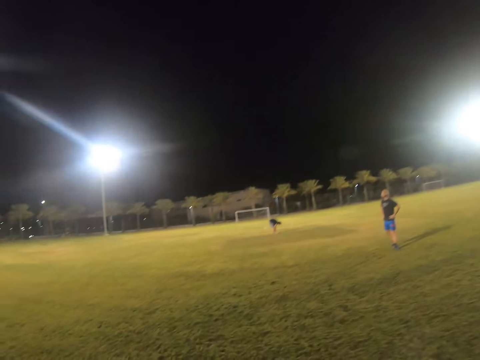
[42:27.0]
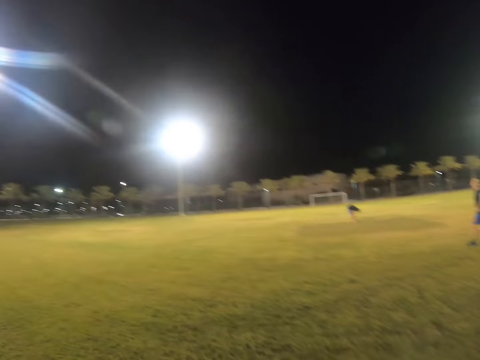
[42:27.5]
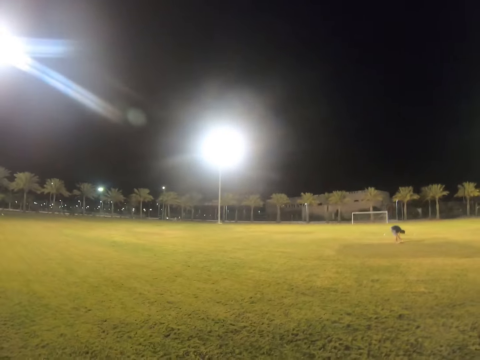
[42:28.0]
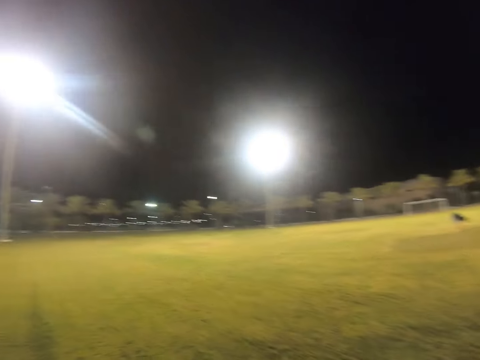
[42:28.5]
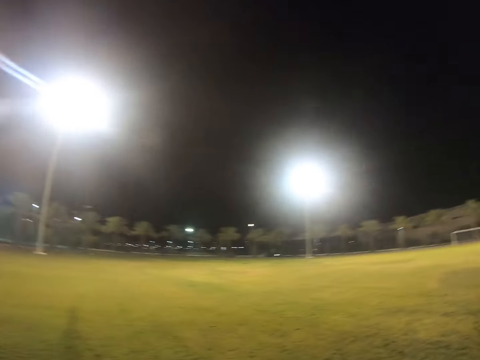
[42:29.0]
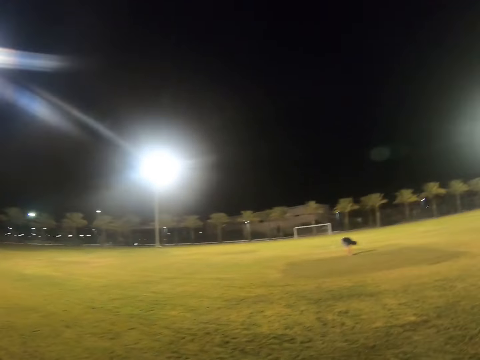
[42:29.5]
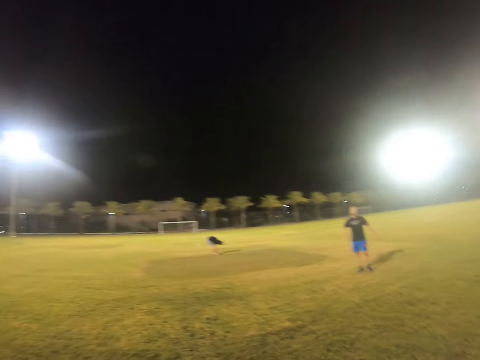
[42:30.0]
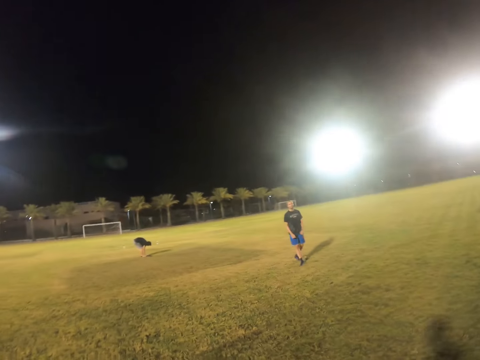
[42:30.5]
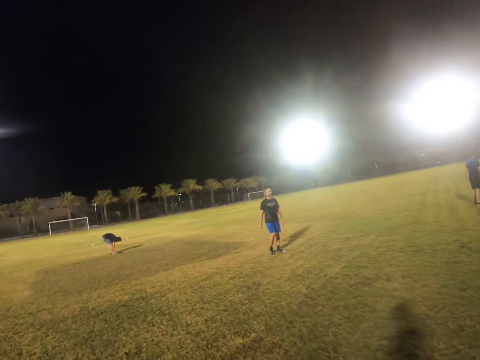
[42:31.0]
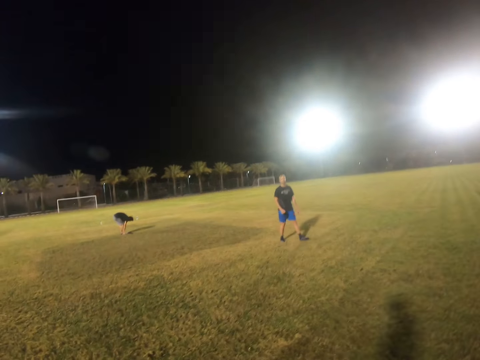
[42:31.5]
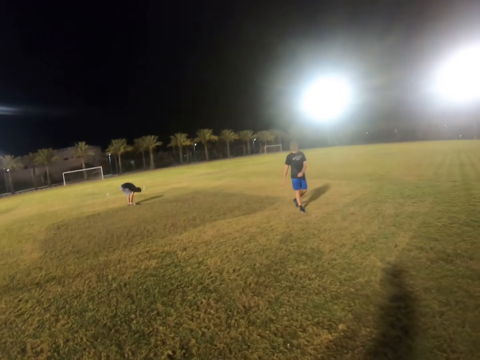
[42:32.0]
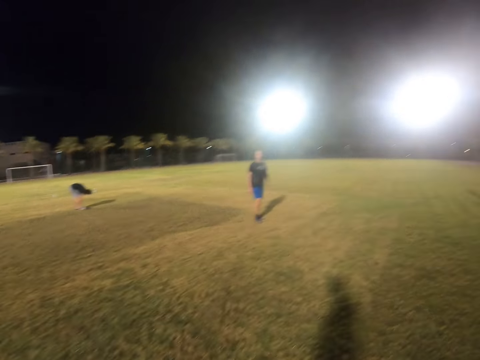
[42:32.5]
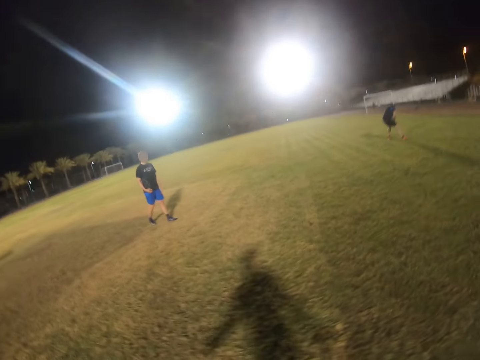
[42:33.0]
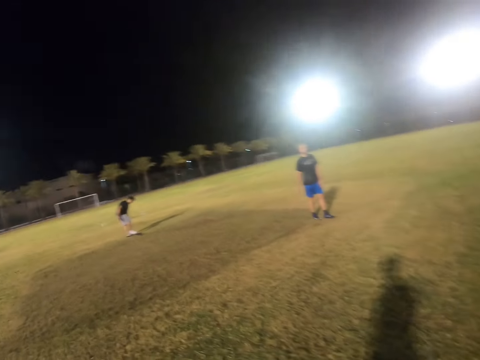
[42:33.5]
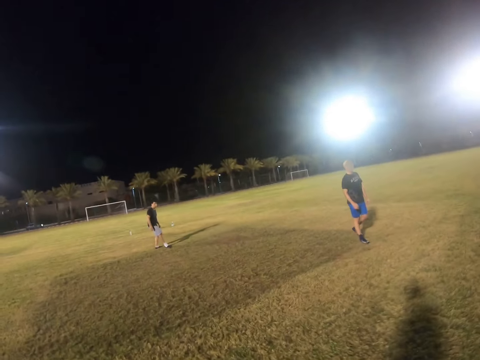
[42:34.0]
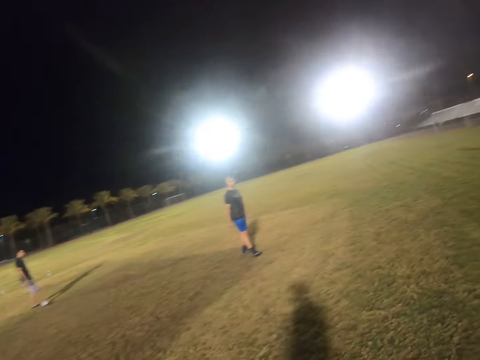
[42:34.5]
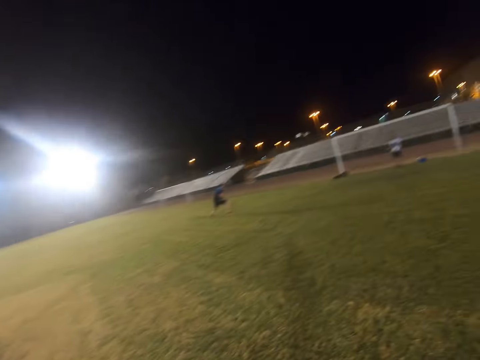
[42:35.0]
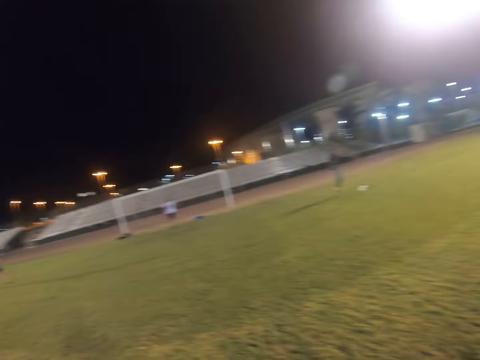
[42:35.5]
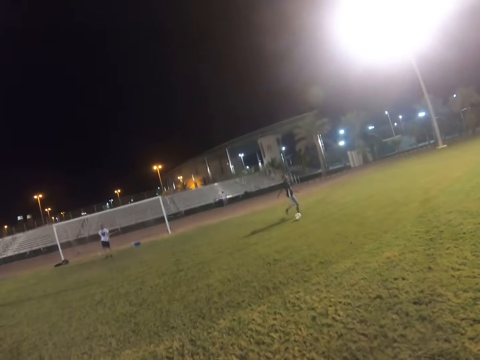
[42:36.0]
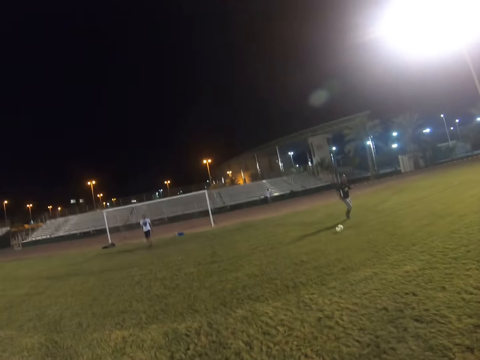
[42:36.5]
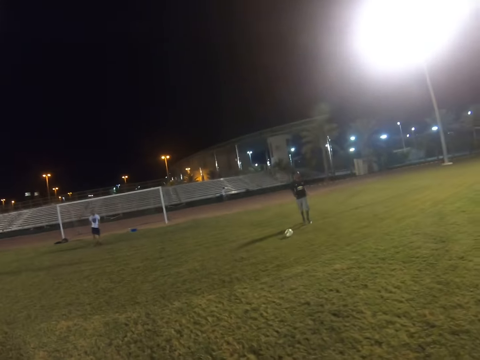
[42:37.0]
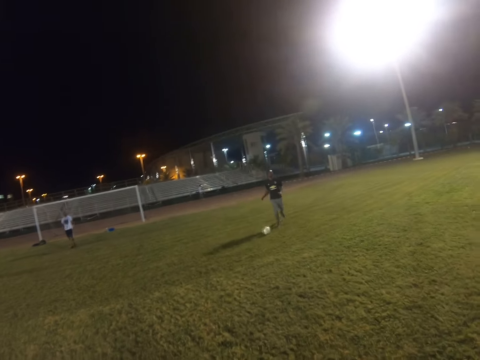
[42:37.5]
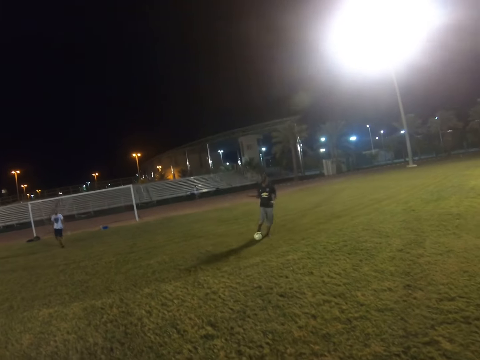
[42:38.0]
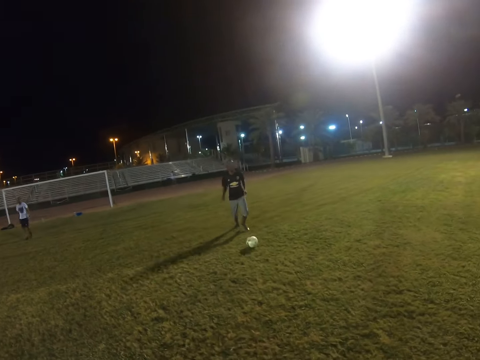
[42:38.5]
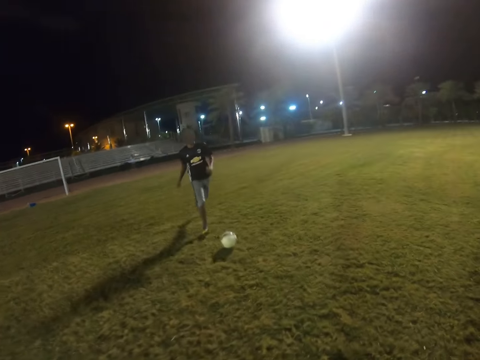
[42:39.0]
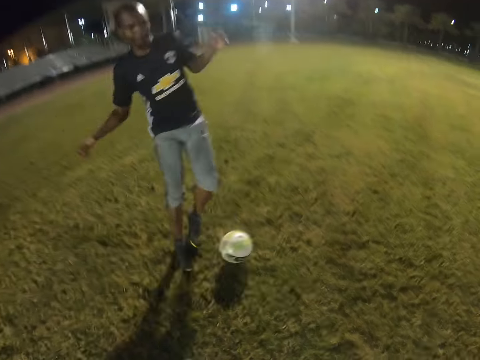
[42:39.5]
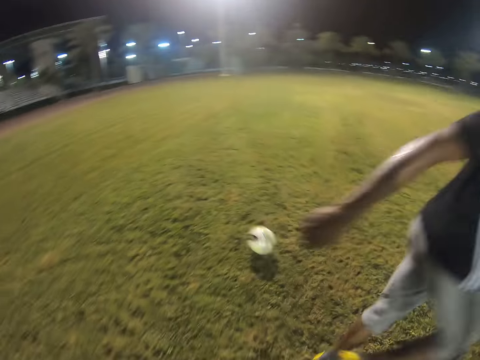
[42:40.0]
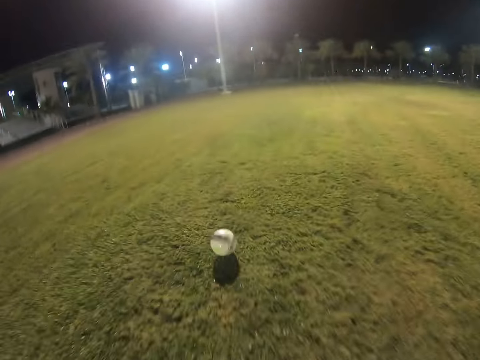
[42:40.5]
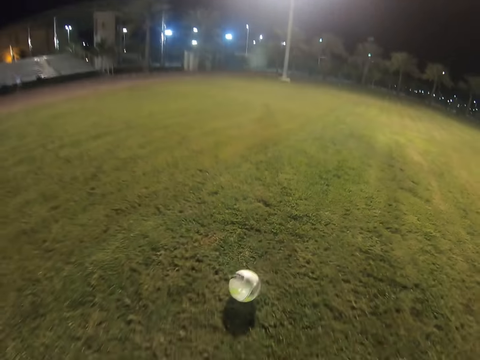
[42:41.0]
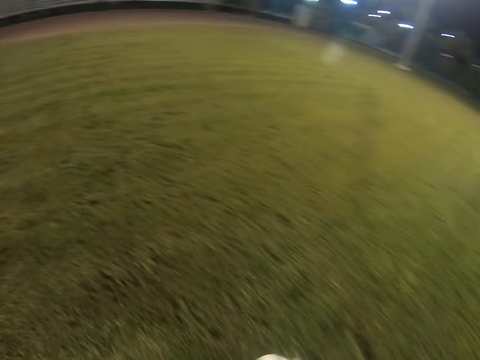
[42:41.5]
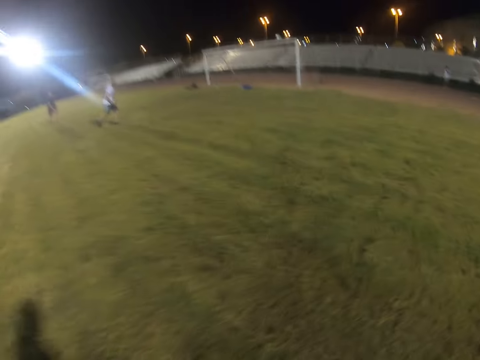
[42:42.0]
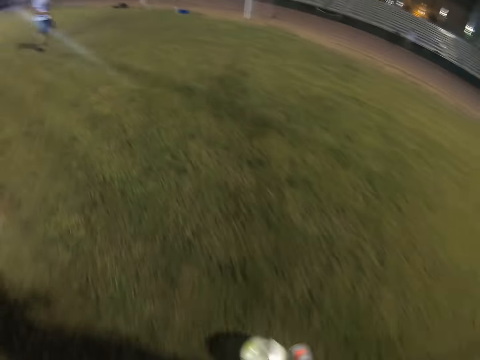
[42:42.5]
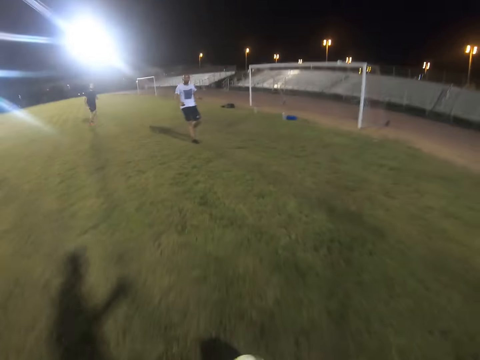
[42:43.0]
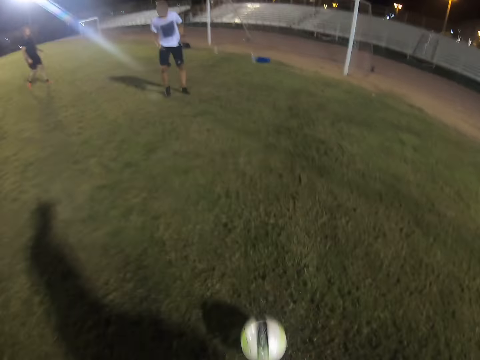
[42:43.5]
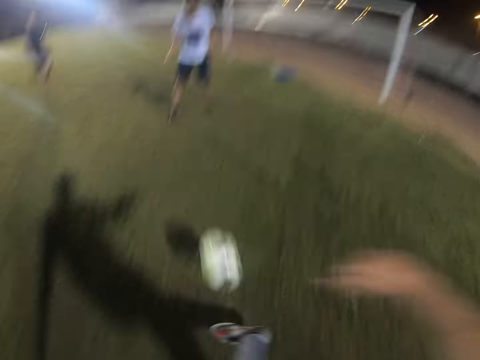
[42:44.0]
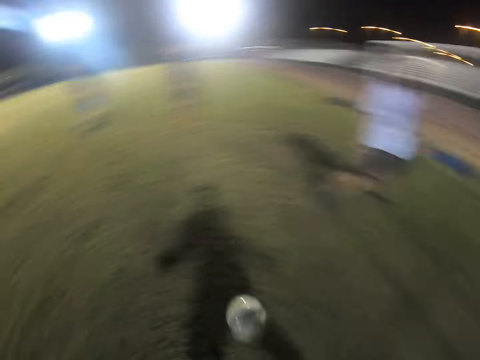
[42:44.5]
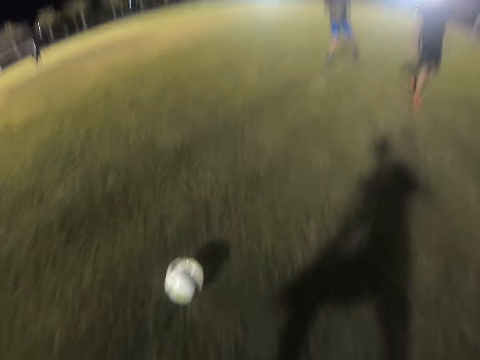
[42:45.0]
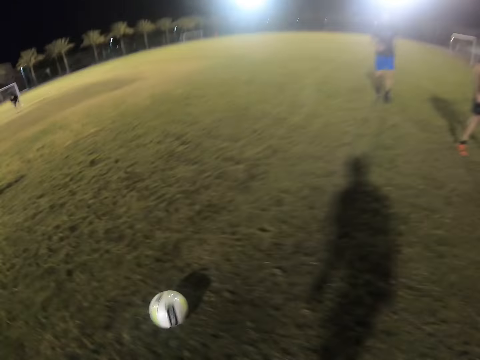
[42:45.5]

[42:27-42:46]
The camera wearer walks. They turn to the other side. A player kicks the ball. The camera wearer tackles the ball. They control the ball. They kick the ball.

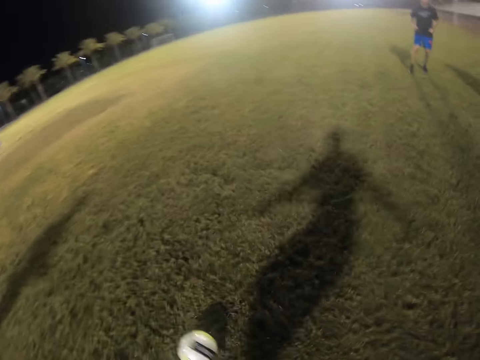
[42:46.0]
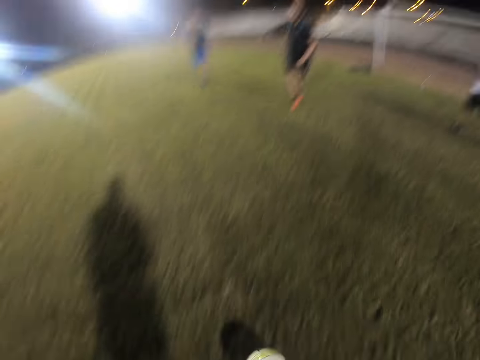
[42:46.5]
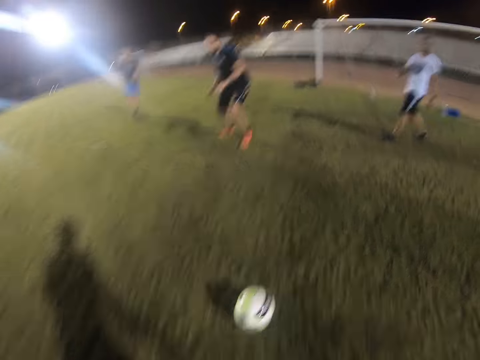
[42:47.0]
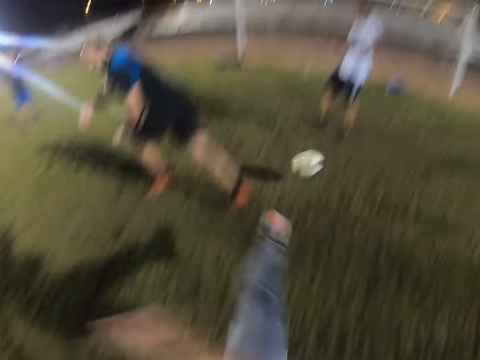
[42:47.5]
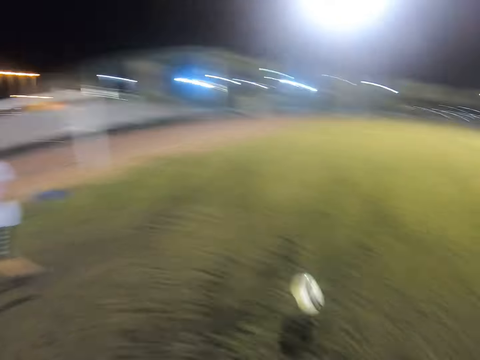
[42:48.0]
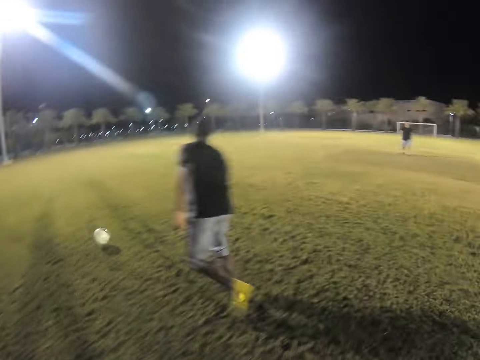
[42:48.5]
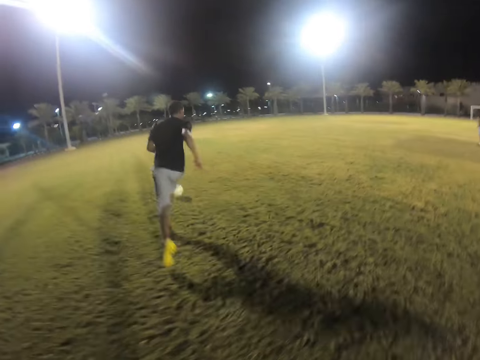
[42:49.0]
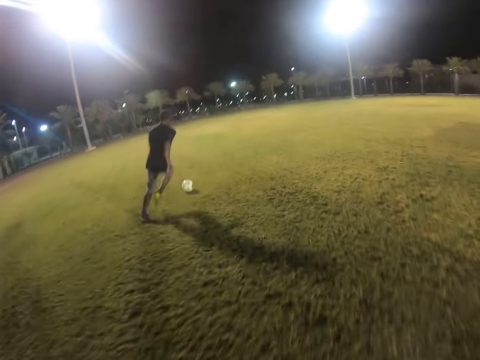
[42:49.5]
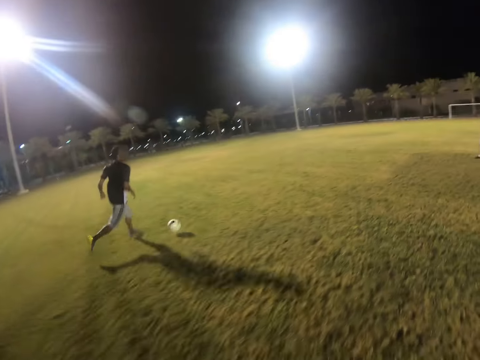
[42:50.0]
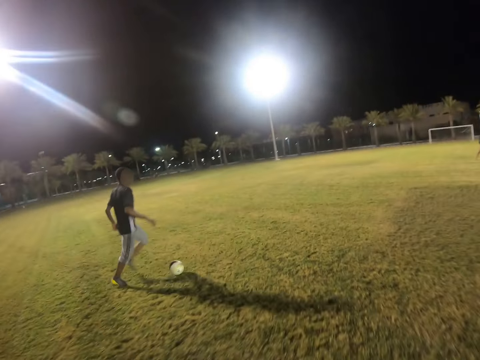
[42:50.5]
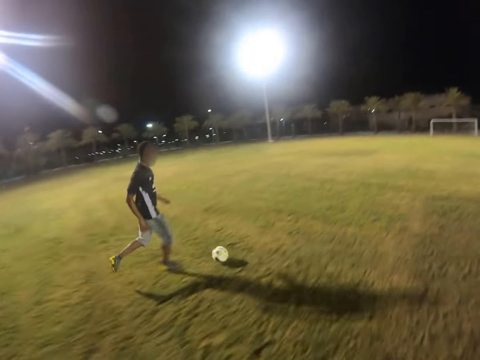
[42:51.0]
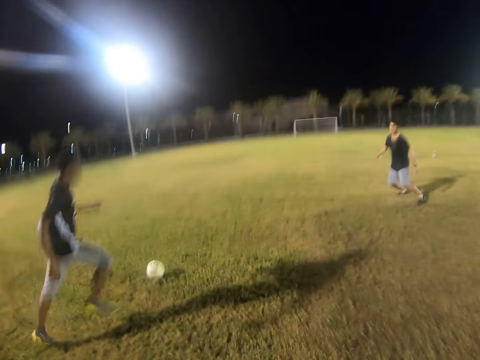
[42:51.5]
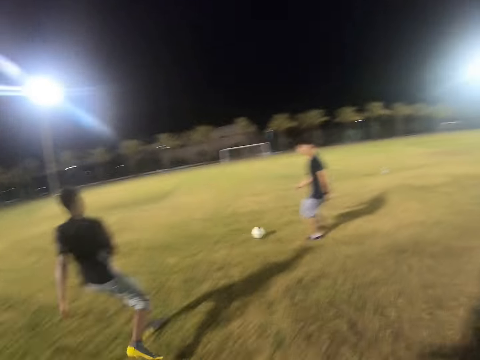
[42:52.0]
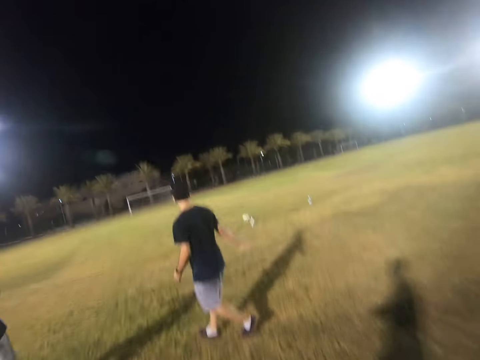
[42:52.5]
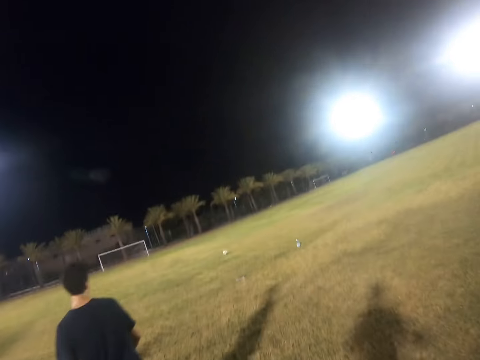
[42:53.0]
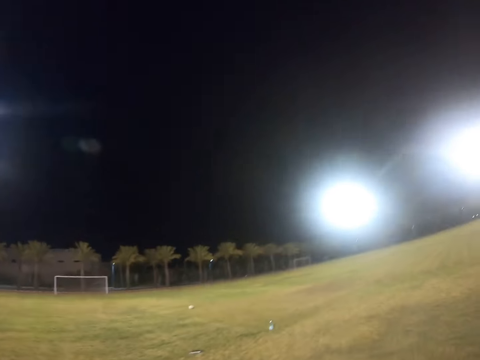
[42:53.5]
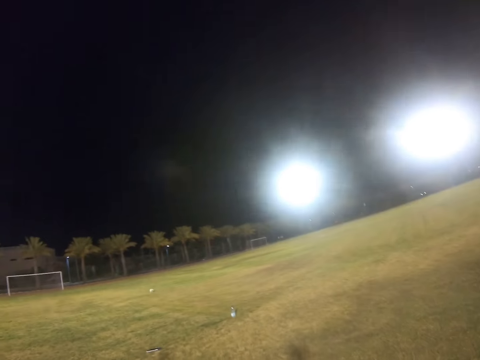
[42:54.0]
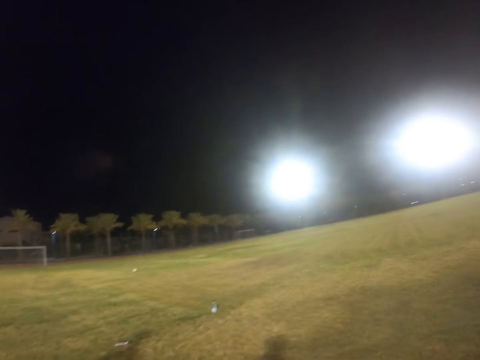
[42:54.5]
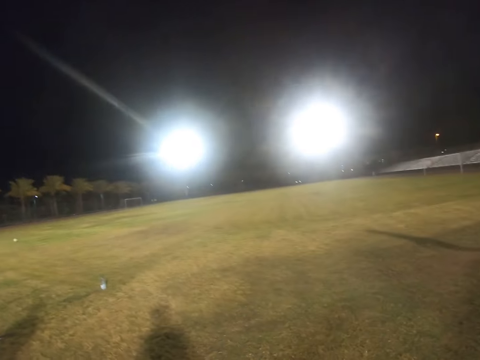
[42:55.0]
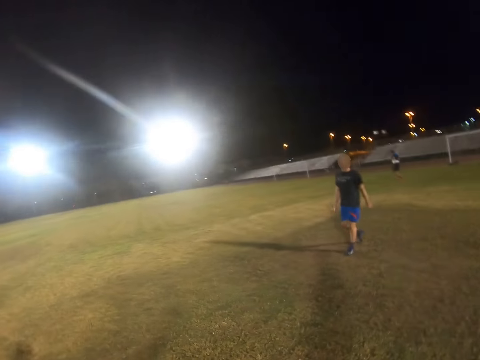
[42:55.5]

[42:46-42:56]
The camera wearer controls the ball and kicks the ball. A player runs for the ball. The camera wearer runs towards the ball. The player kicks the ball.
